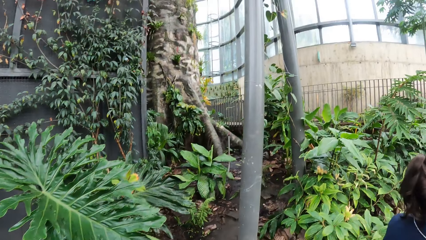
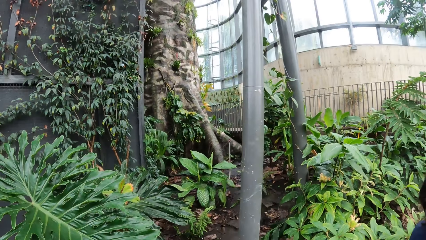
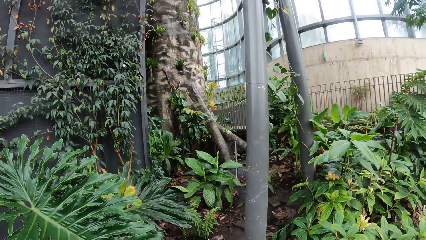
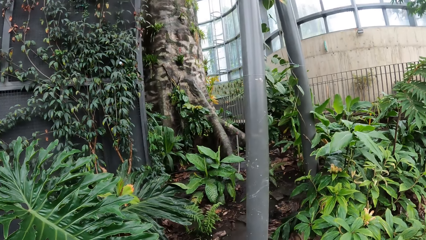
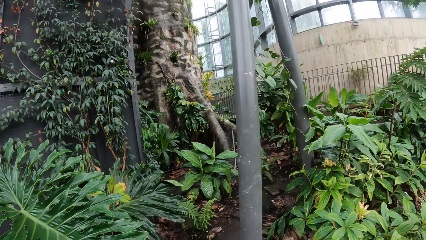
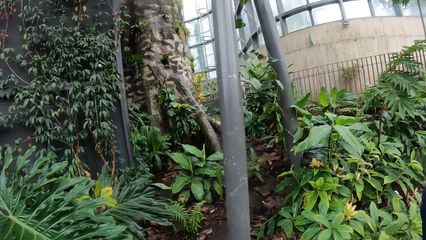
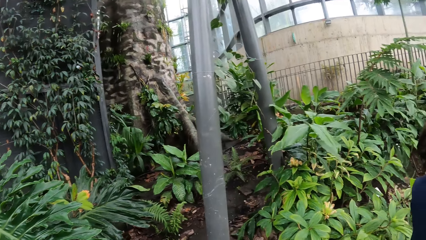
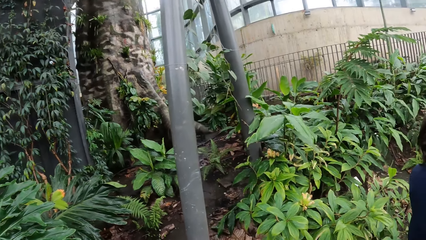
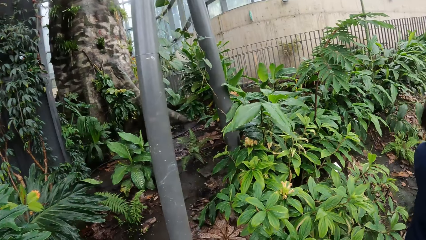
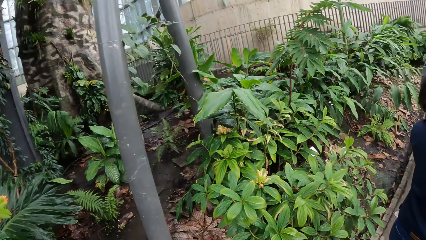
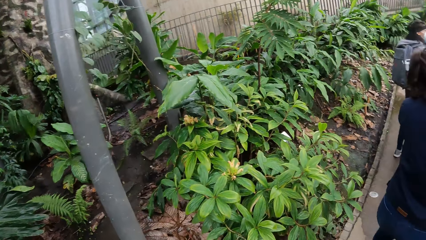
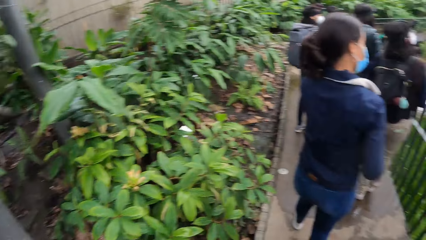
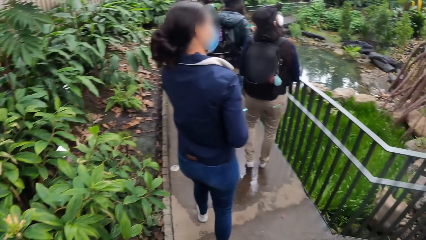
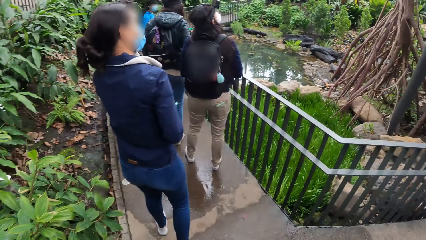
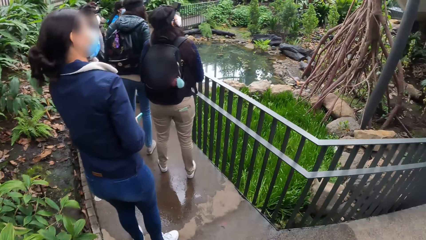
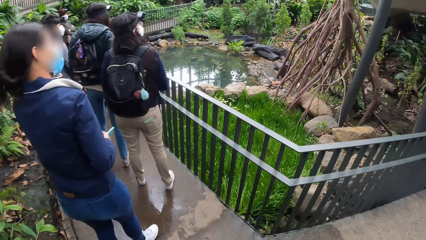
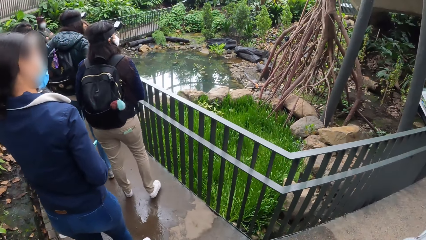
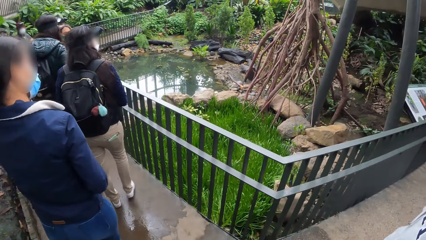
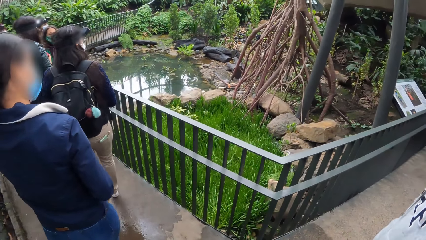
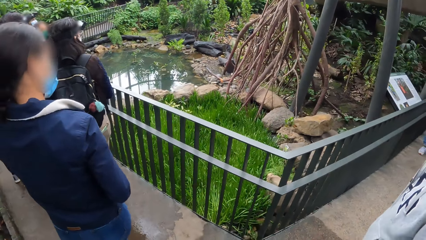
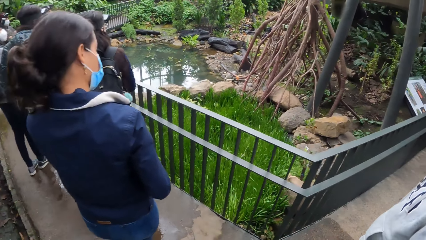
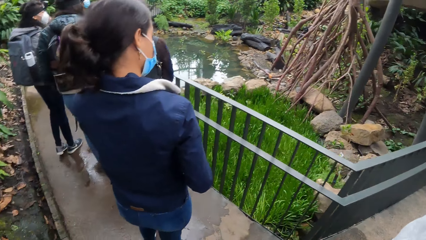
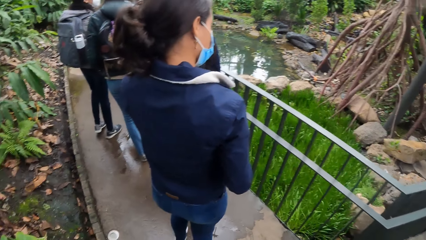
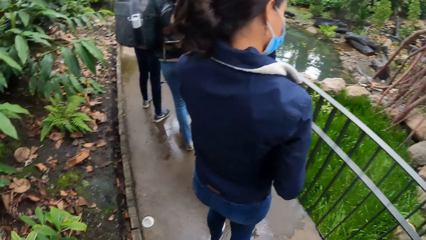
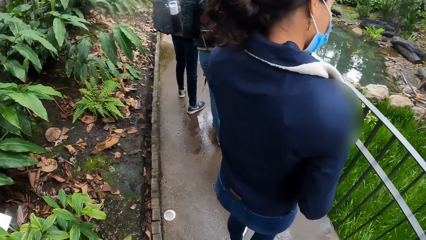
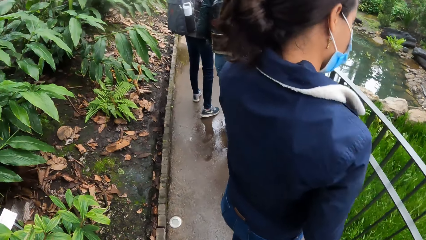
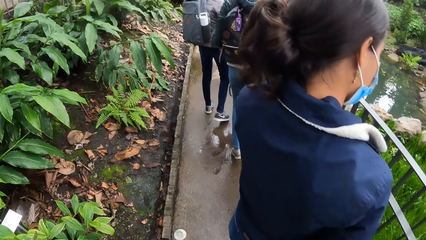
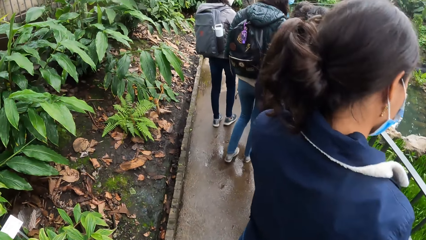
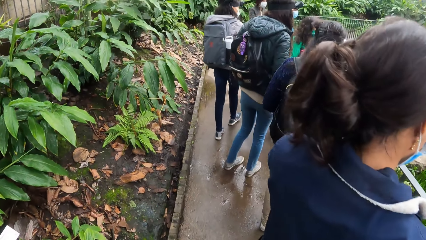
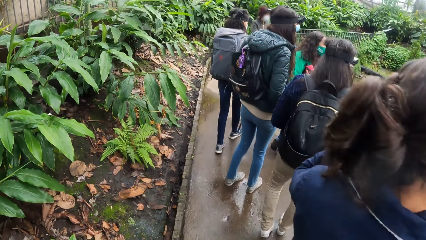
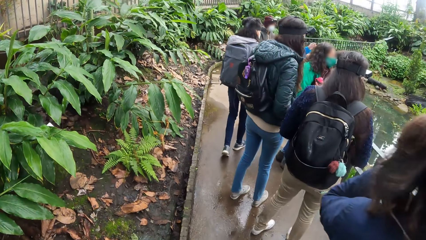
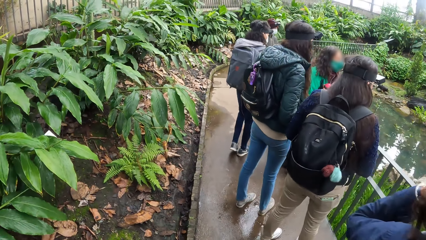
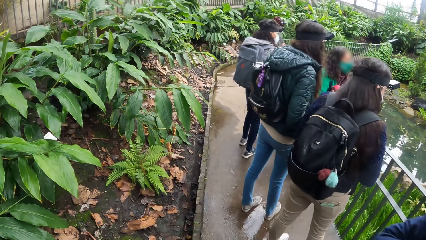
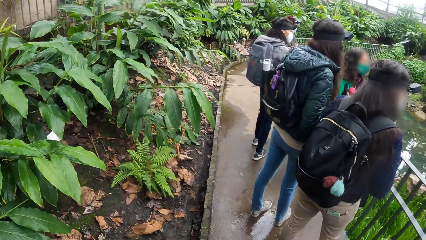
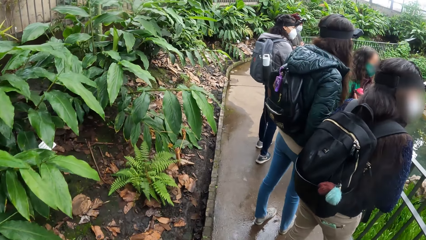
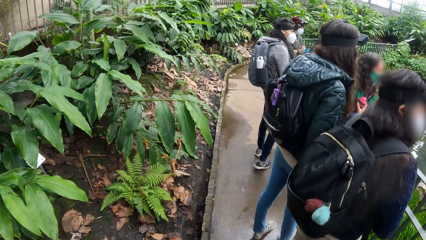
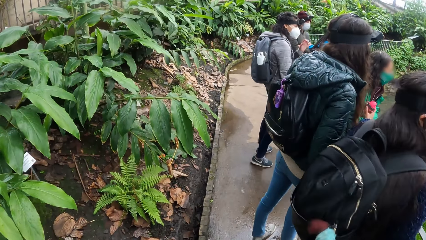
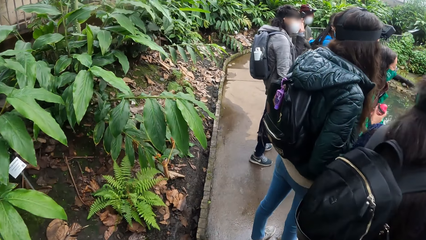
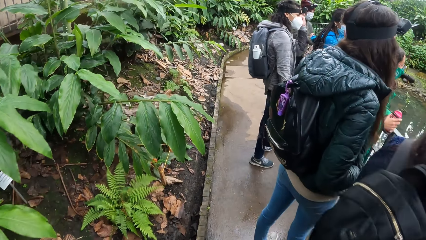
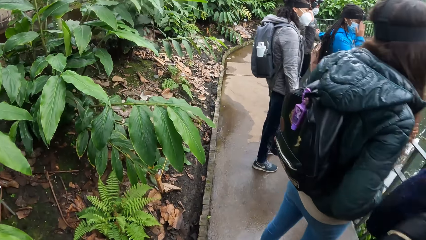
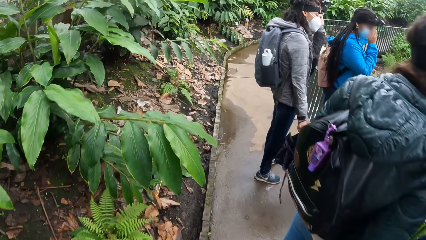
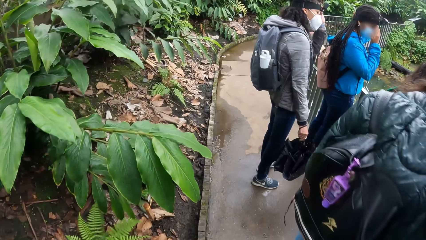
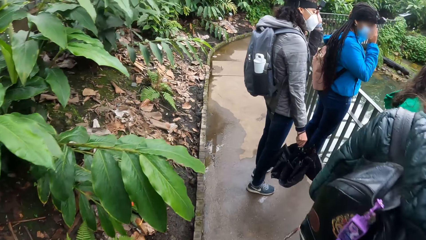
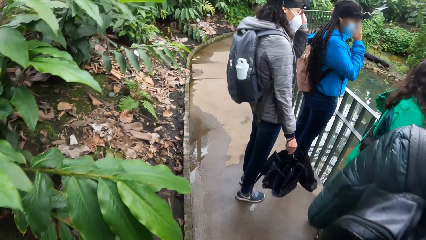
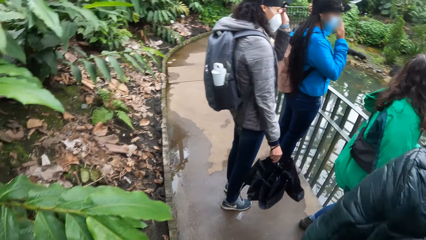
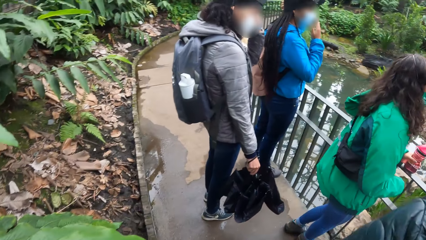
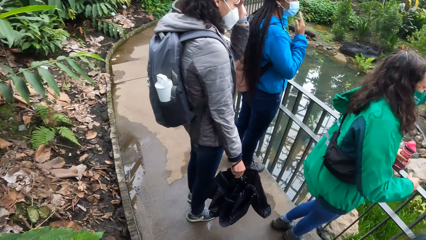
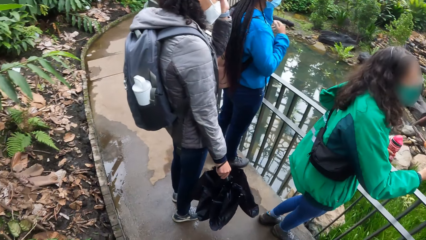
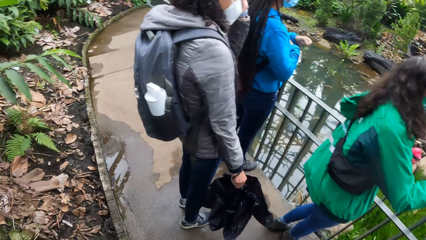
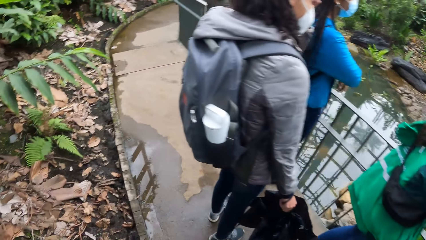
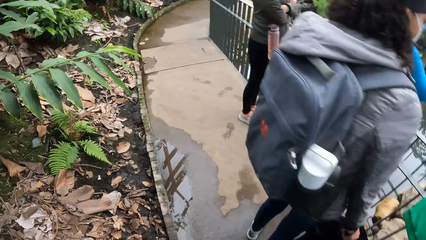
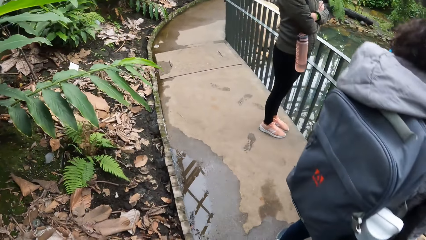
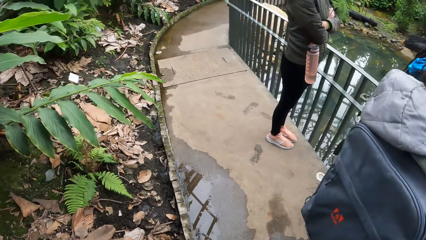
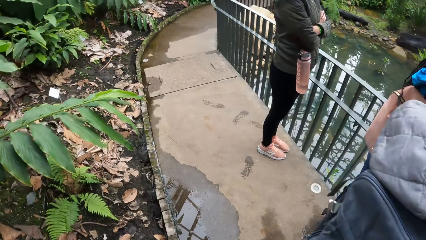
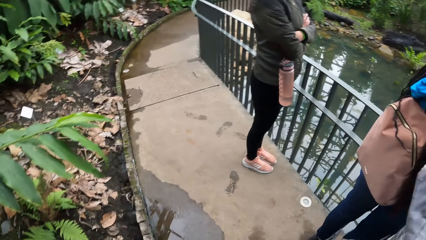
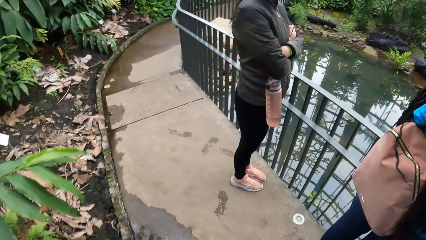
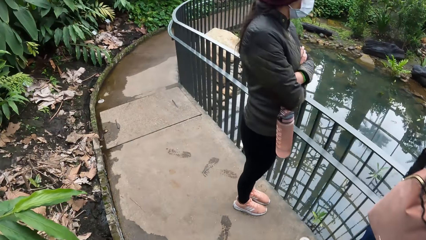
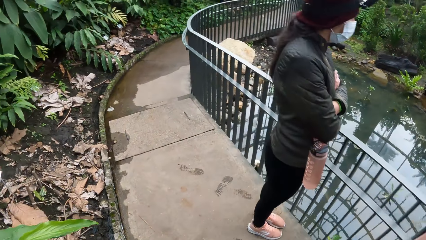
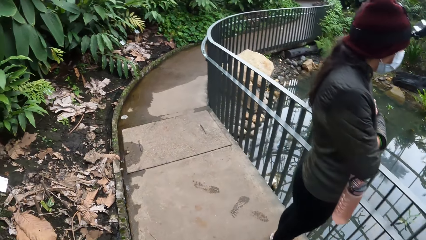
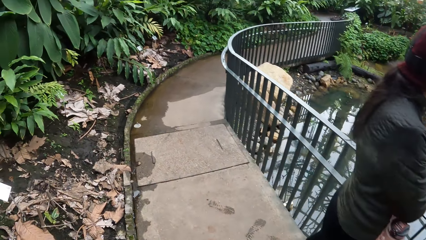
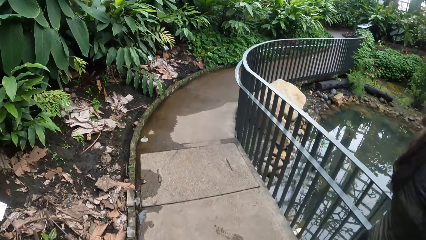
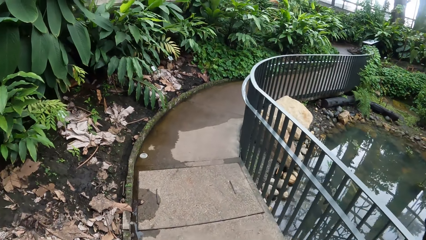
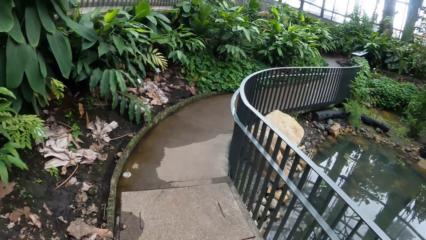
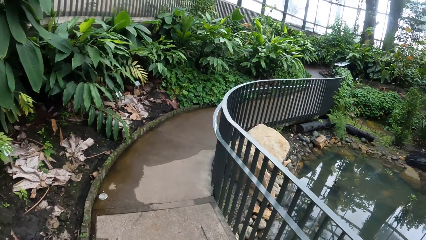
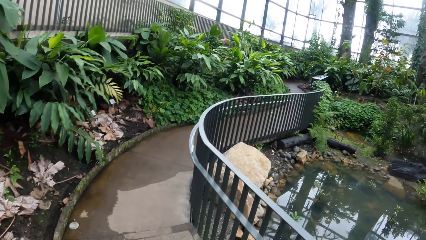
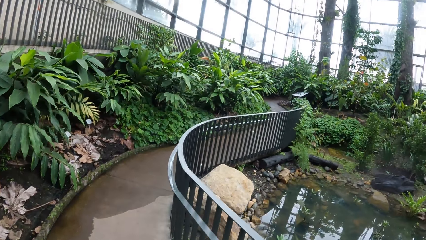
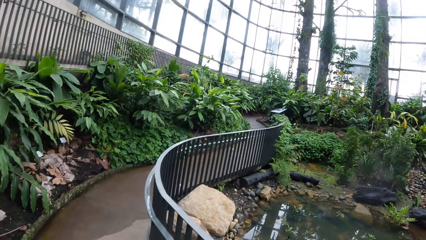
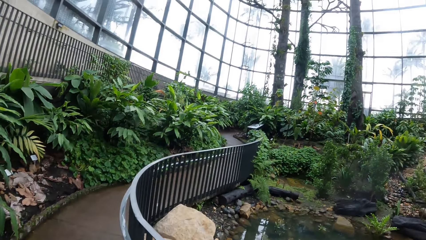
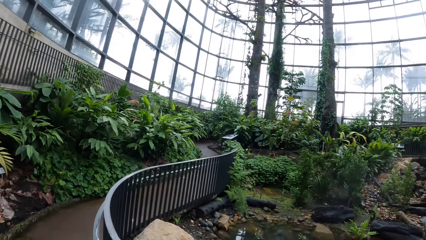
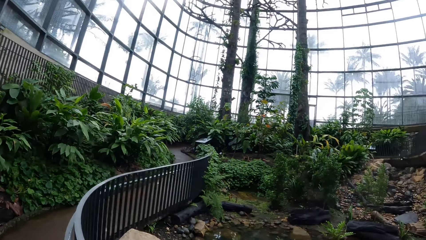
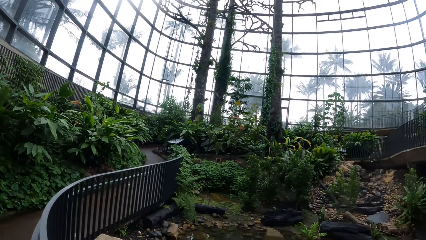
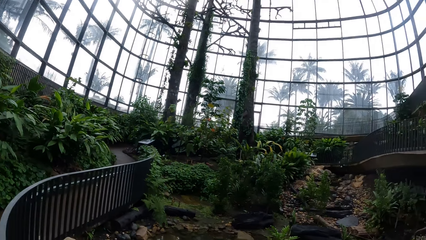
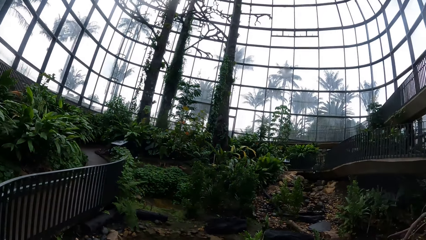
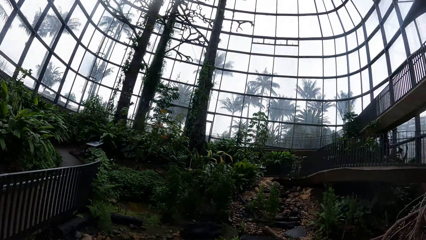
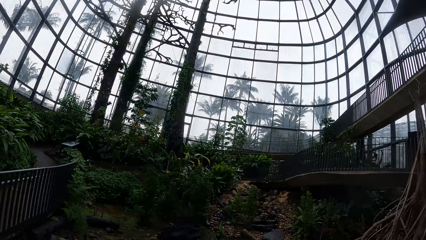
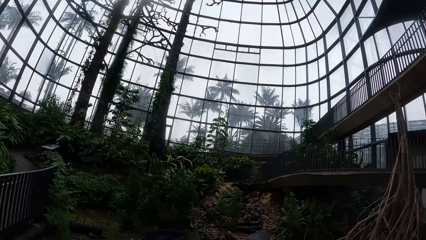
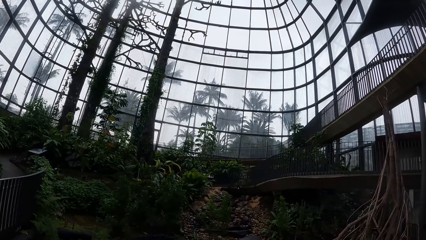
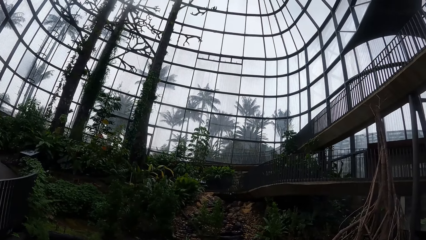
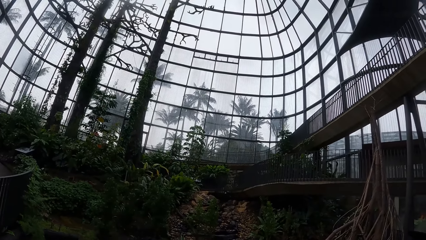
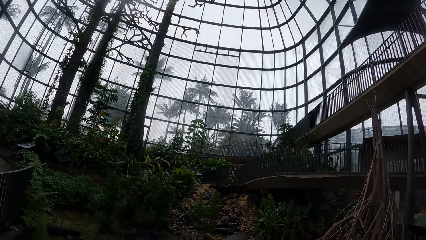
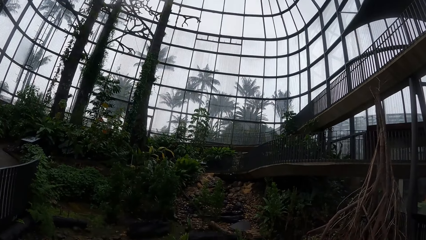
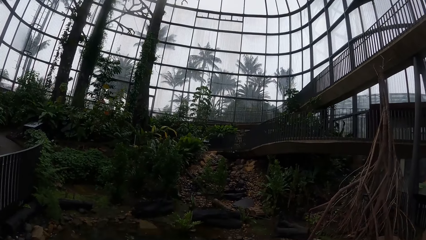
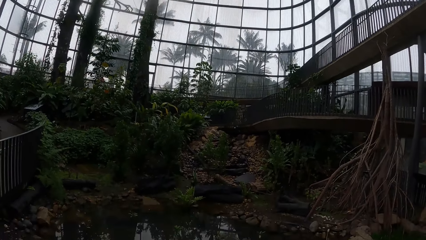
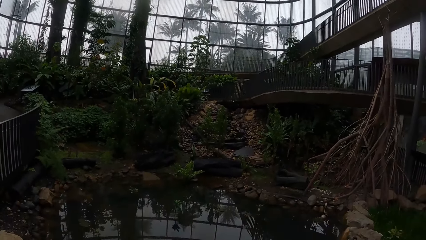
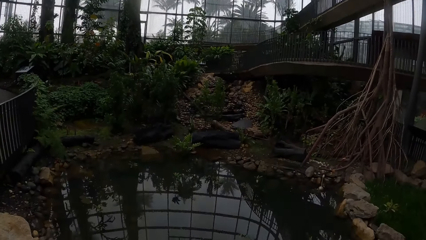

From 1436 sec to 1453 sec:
The camera wearer looks around at different plants in the exhibition arena. They walk past the group of people and the woman on a bridge. They stand by the rail. They look at the plants and the water in the exhibition arena.
